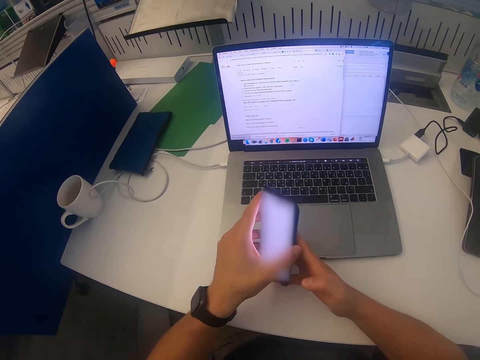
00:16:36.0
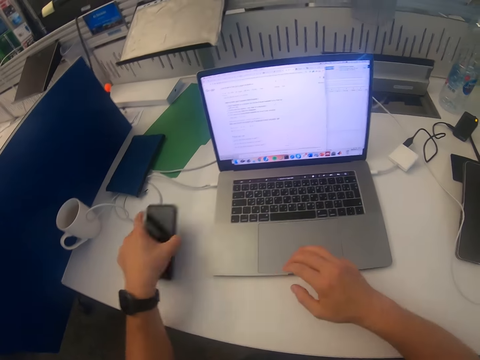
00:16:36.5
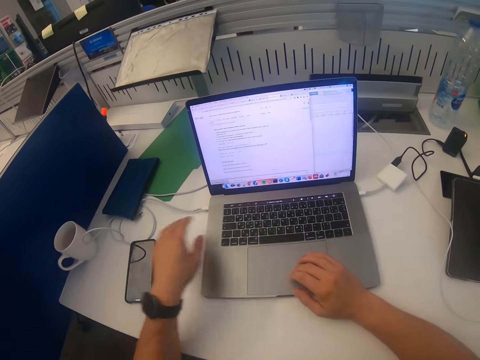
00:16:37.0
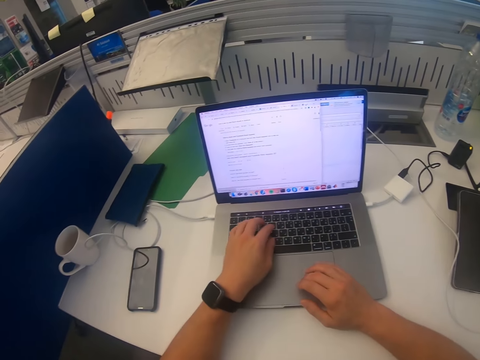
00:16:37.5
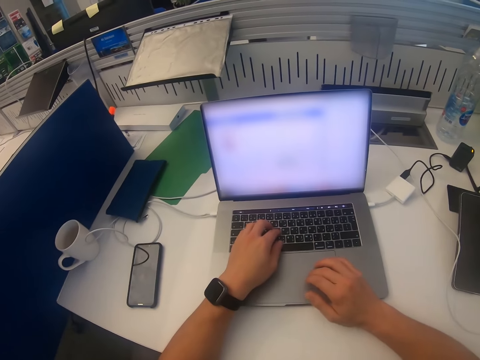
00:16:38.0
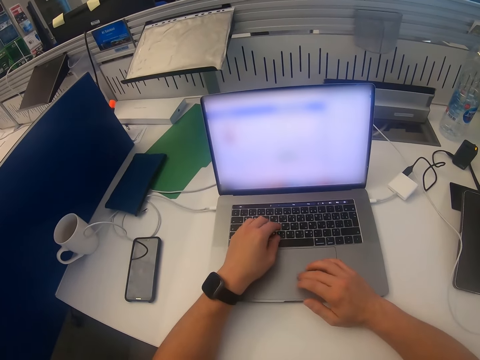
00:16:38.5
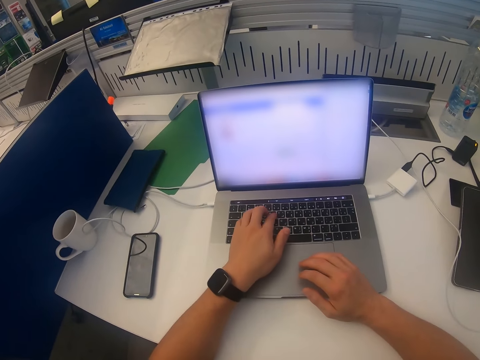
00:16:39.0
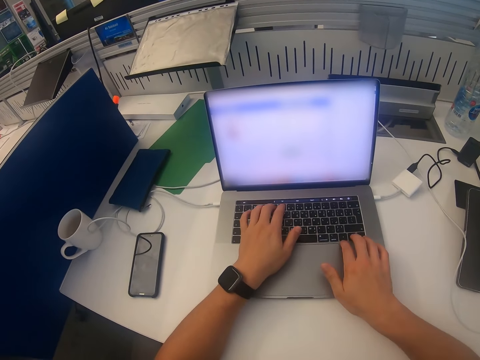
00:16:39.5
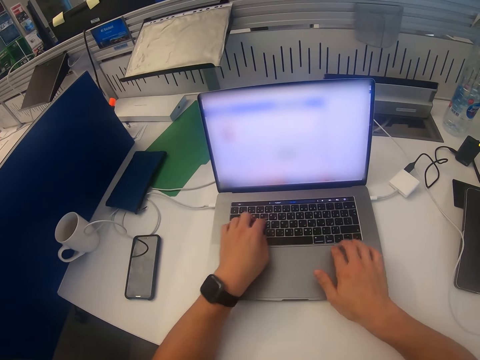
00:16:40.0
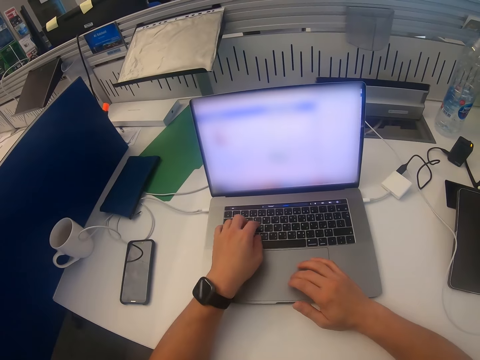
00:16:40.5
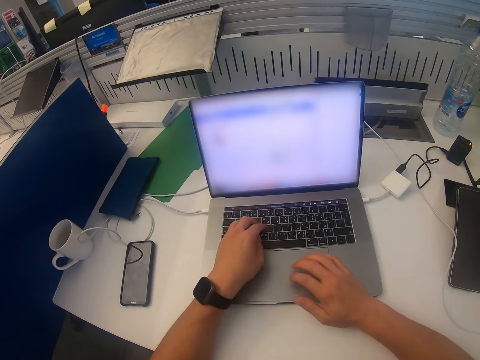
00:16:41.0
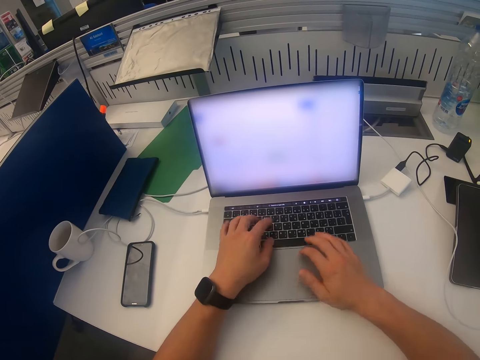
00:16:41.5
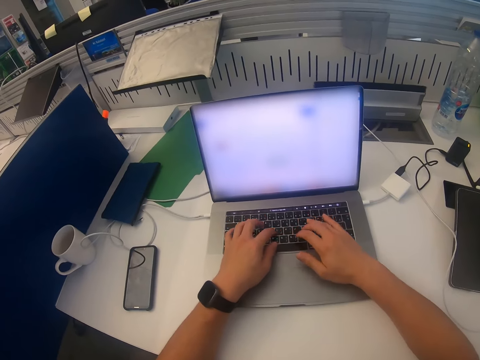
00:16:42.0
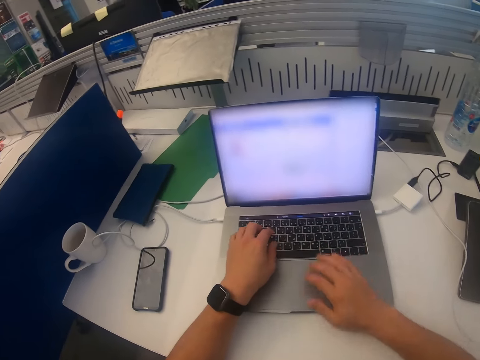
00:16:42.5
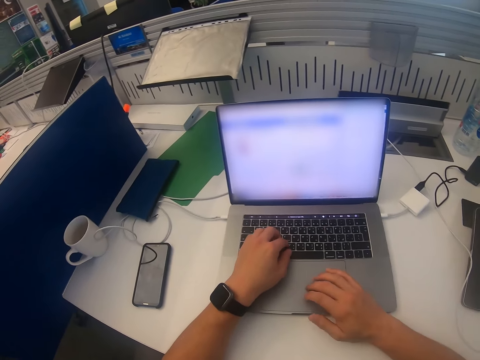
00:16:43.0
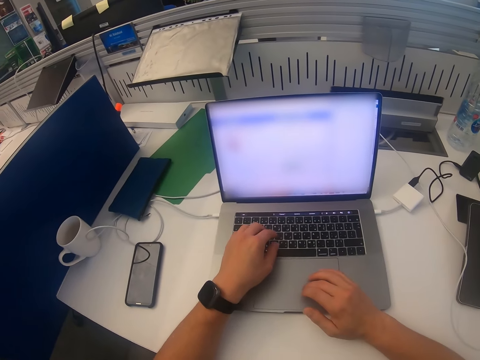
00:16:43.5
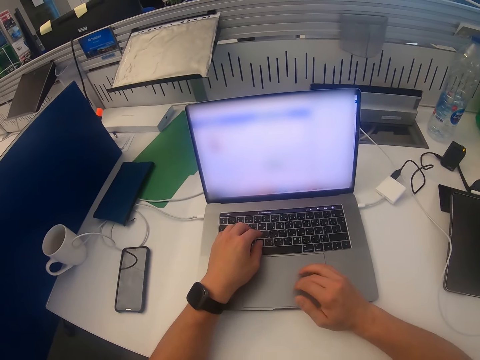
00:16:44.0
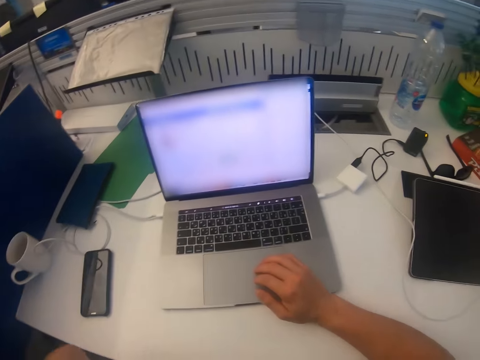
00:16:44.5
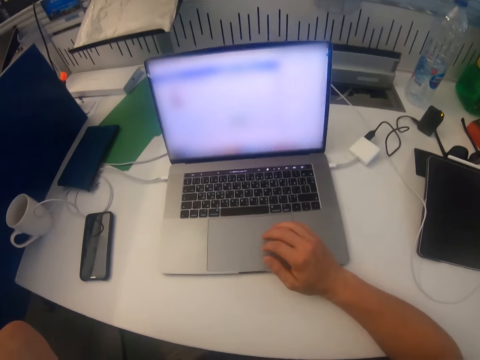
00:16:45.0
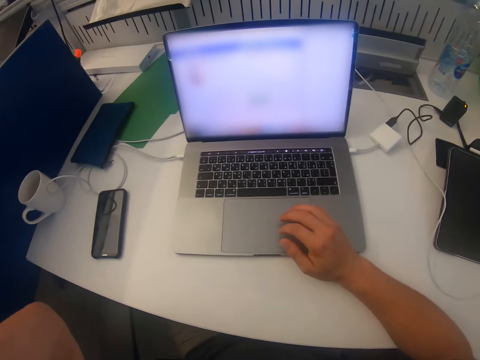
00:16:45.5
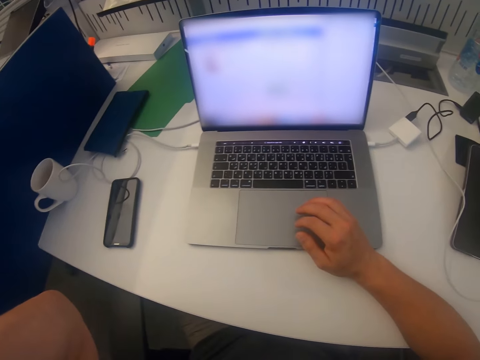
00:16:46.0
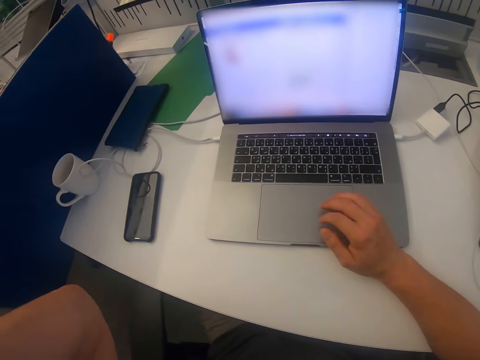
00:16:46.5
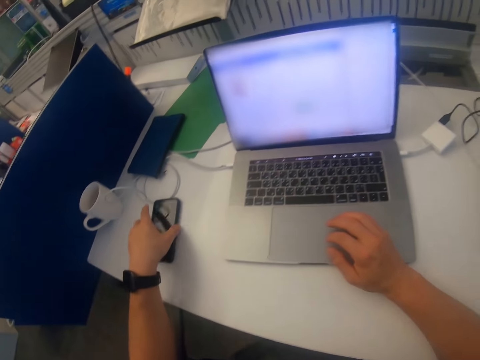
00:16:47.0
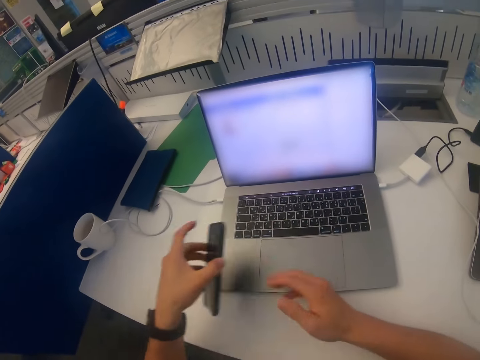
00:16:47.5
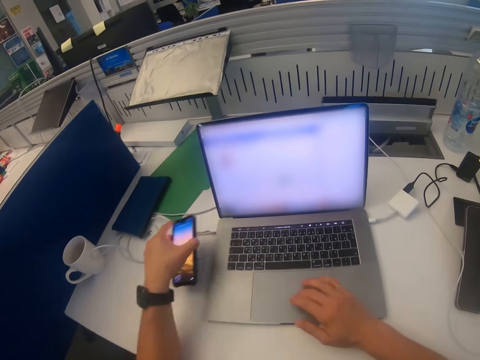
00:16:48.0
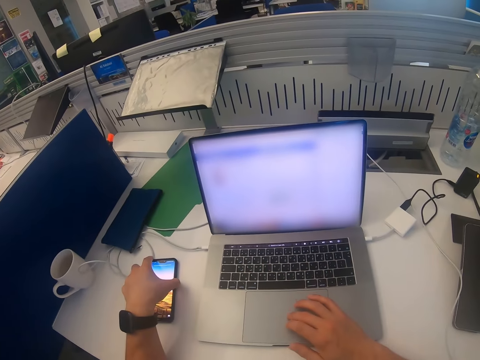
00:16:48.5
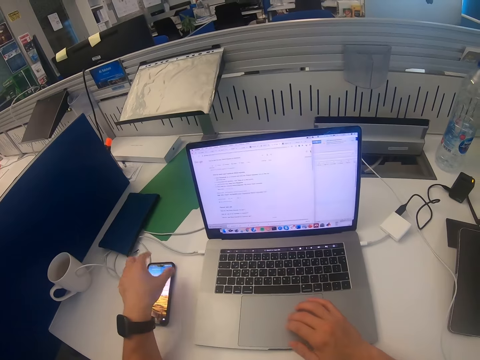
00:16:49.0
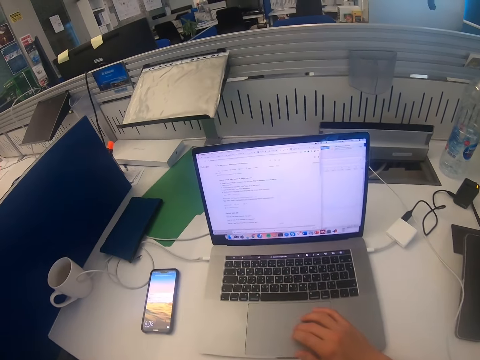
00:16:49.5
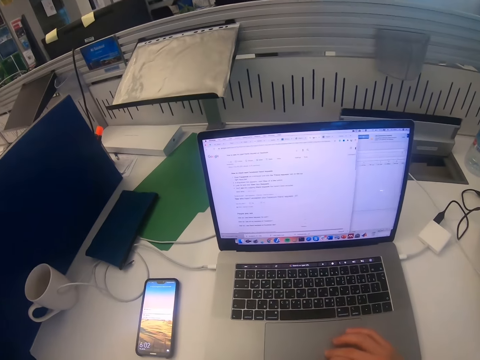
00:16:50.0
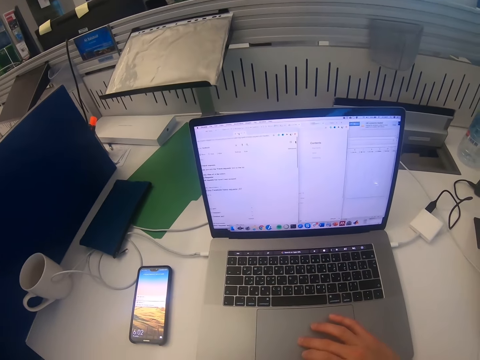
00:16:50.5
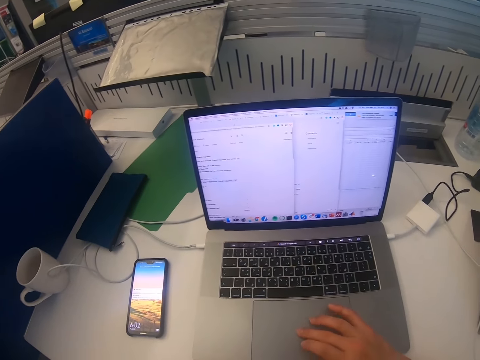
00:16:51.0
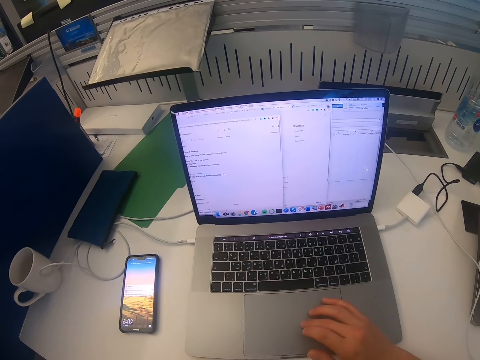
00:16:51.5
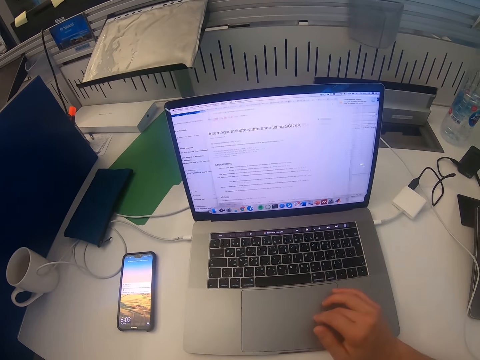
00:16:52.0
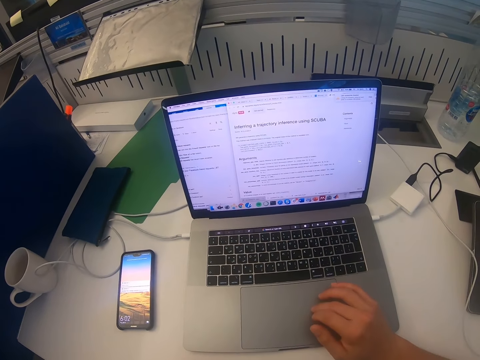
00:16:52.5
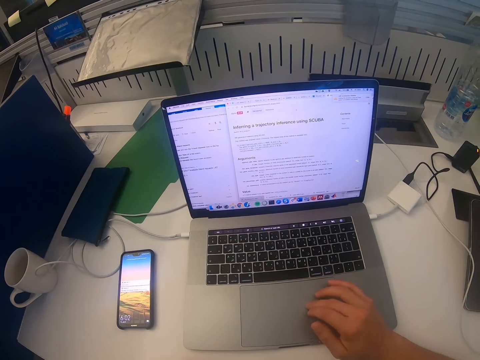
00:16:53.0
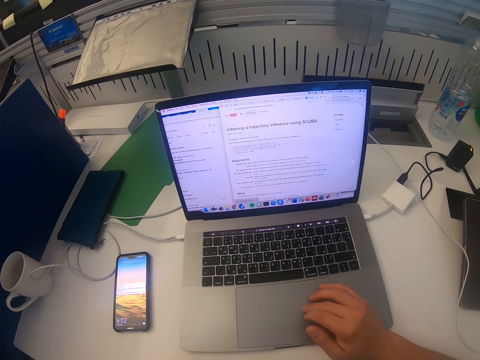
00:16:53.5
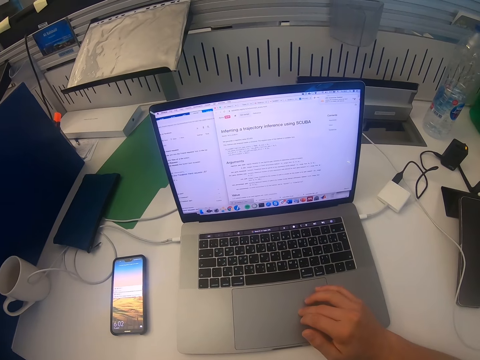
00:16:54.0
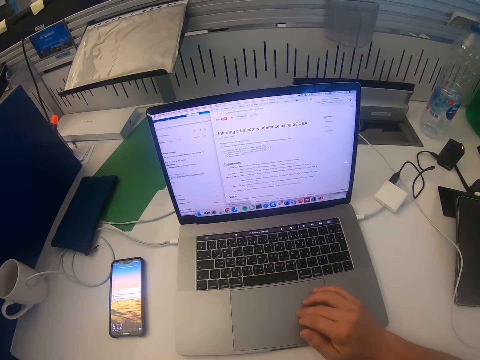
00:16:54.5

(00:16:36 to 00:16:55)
The camera wearer puts the phone on the table. They operate the laptop. They scroll the laptop. They lift up the hand. They touch something. They pick the phone from the table. They scroll the laptop. They lift up the hand. They operate the laptop. They scroll the laptop.

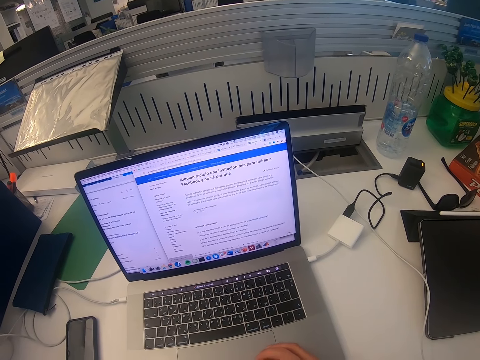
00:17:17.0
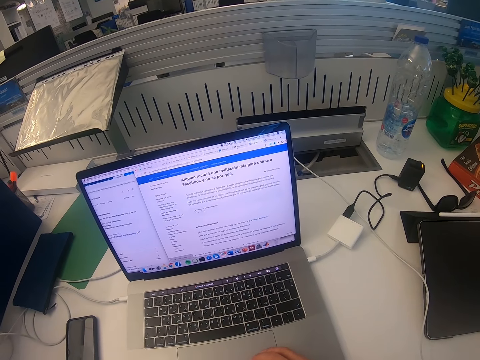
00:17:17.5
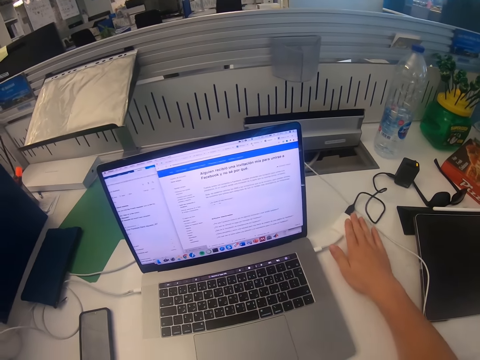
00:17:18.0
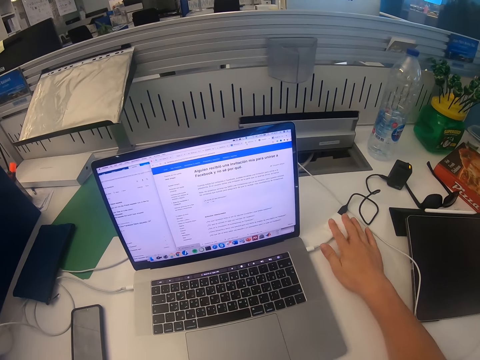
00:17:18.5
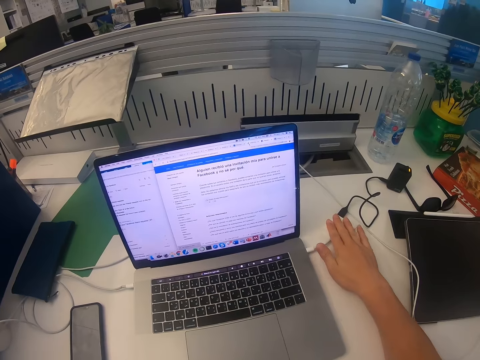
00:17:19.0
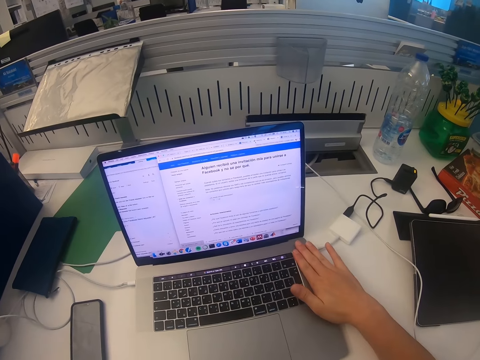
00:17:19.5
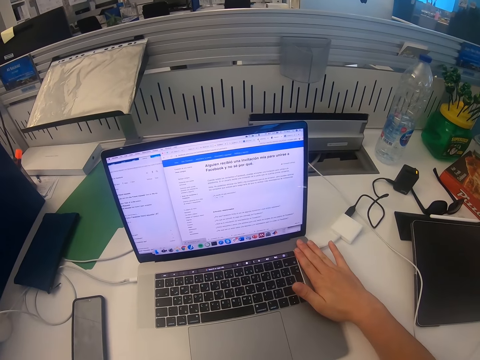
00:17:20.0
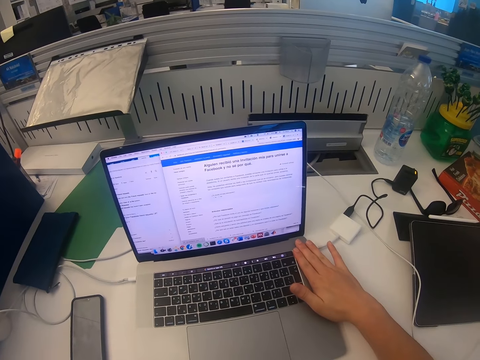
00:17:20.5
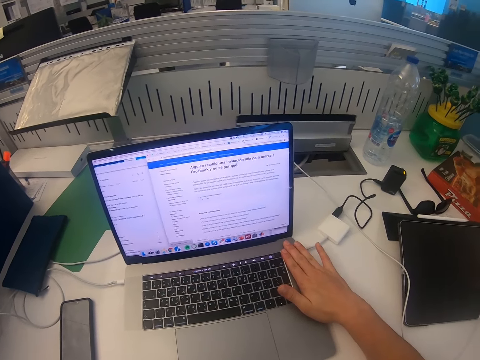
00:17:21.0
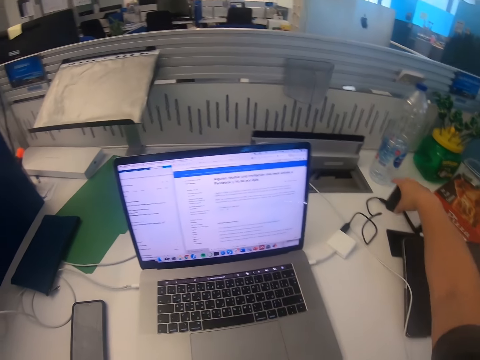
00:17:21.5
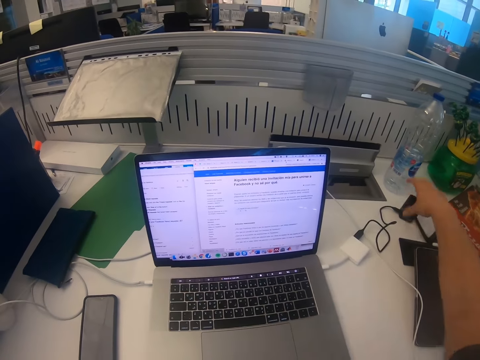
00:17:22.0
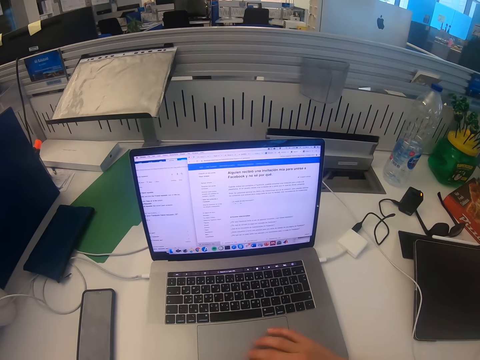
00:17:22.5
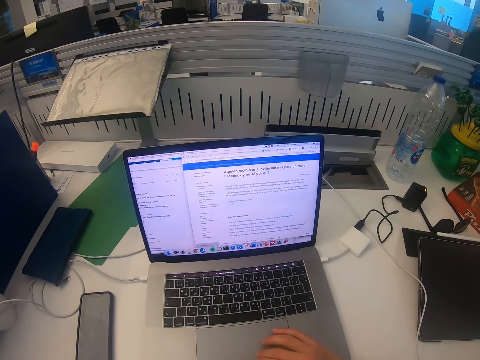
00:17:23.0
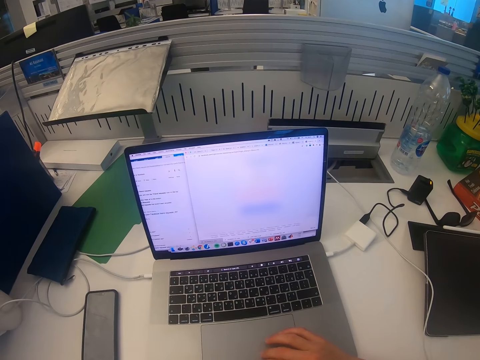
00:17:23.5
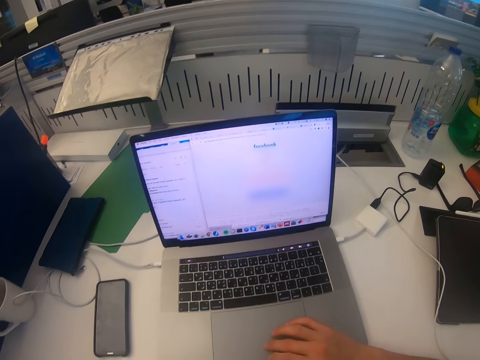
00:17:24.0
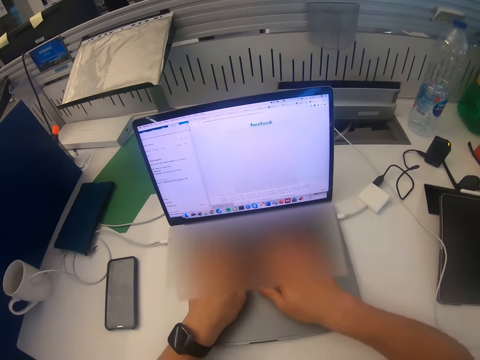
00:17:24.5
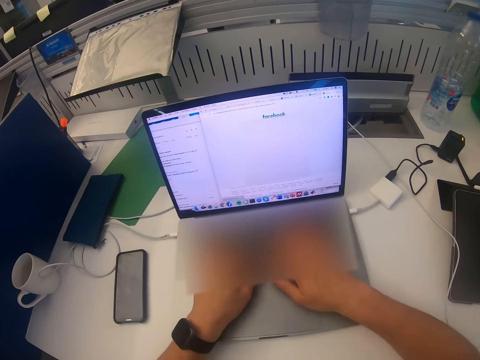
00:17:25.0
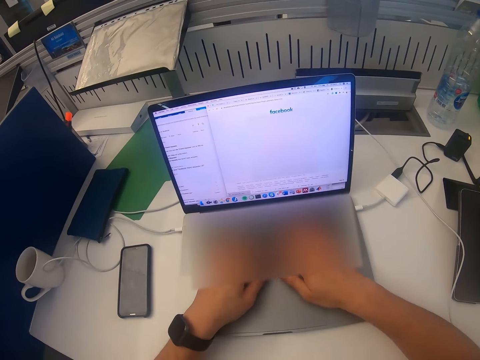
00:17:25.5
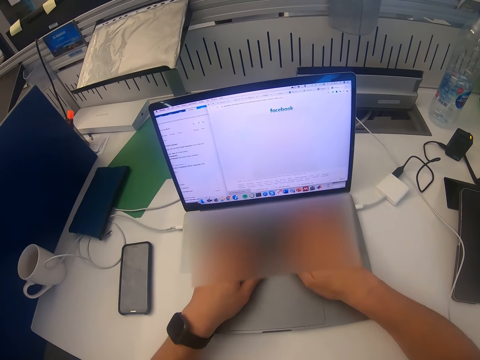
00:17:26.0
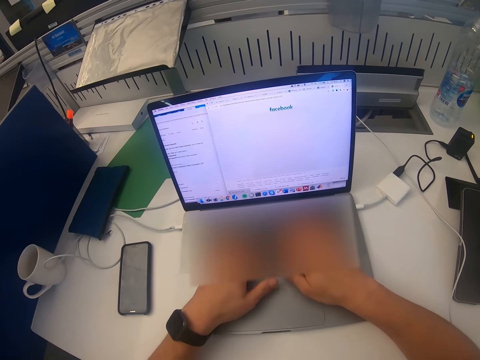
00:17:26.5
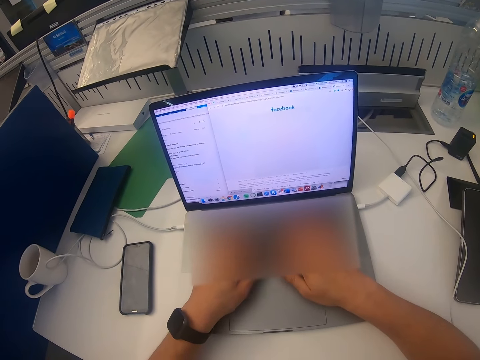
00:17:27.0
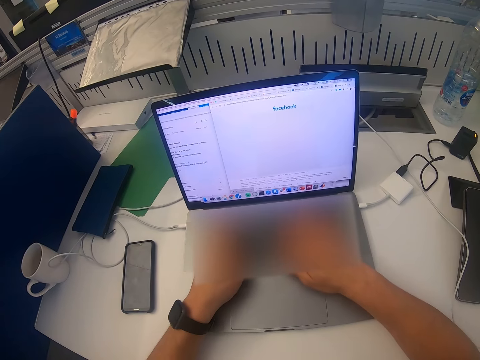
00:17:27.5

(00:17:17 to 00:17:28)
The camera wearer touches the charger. They touch the laptop. They touch the charger. They scroll the laptop.
